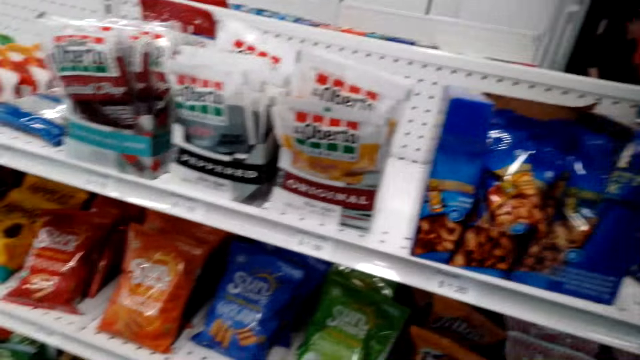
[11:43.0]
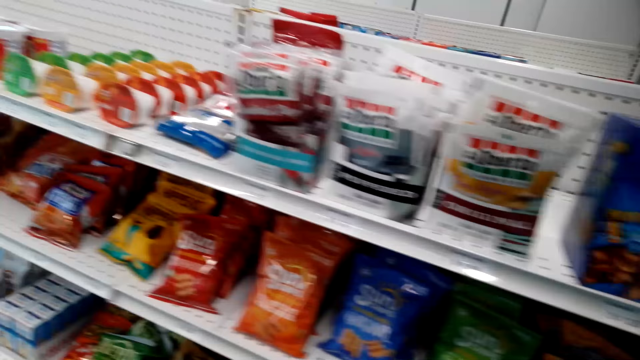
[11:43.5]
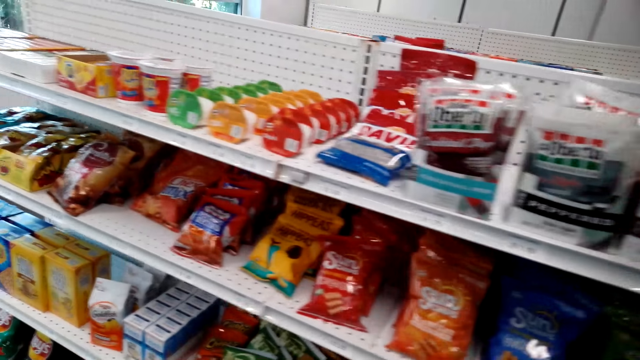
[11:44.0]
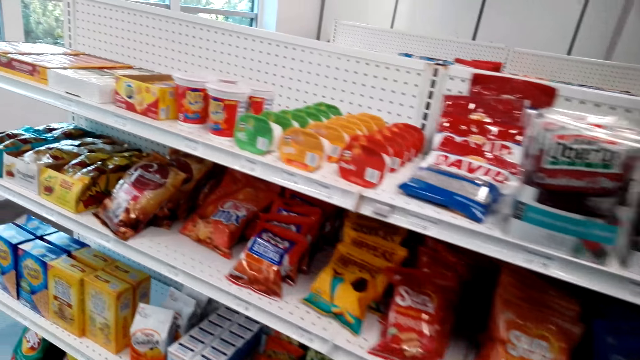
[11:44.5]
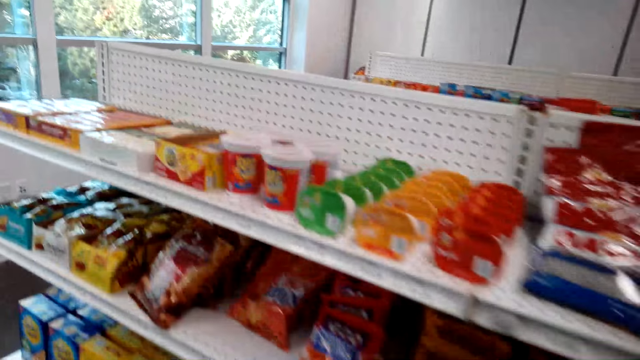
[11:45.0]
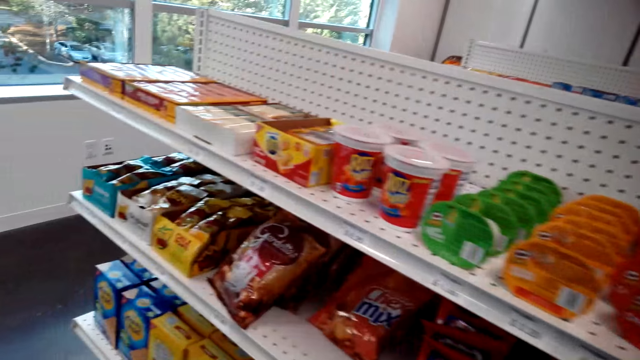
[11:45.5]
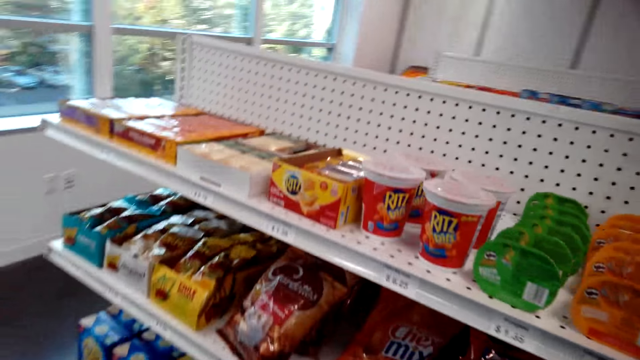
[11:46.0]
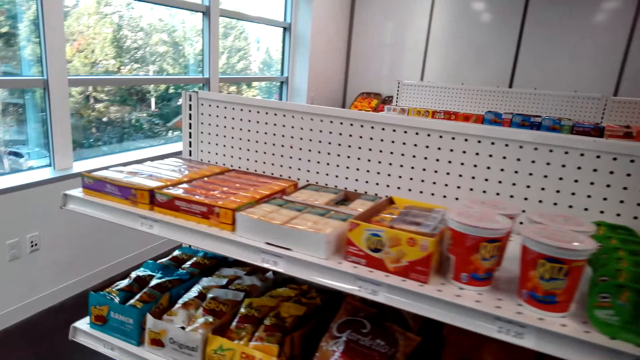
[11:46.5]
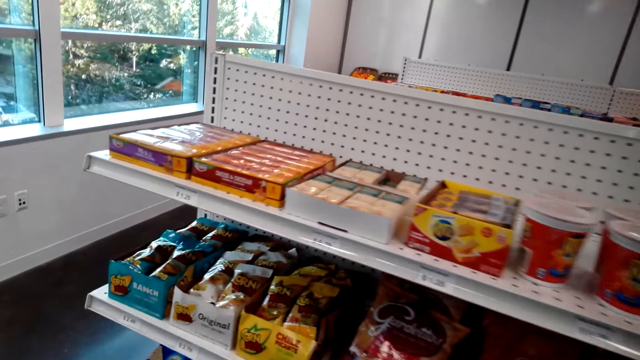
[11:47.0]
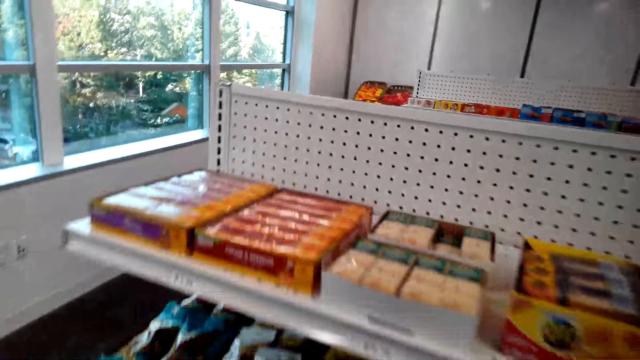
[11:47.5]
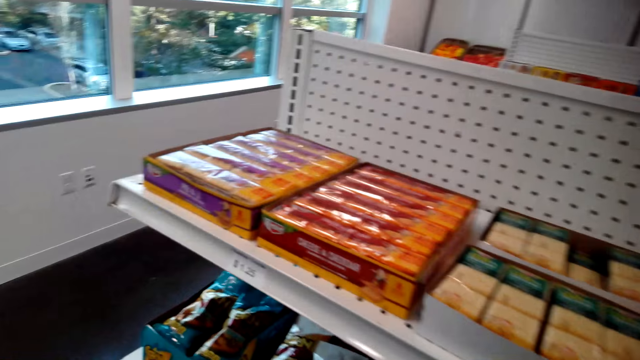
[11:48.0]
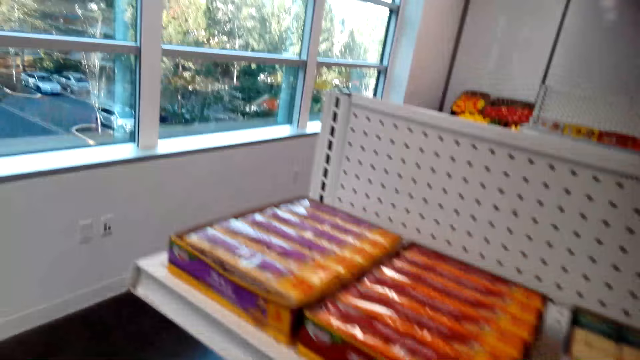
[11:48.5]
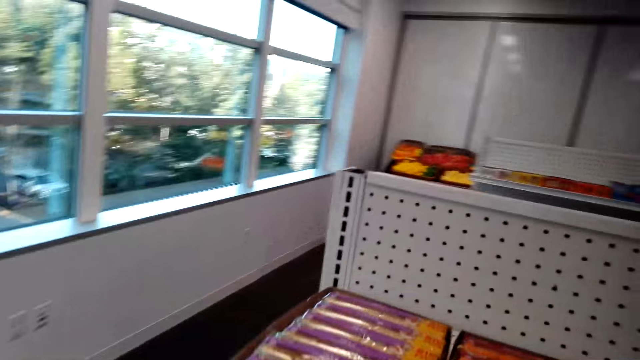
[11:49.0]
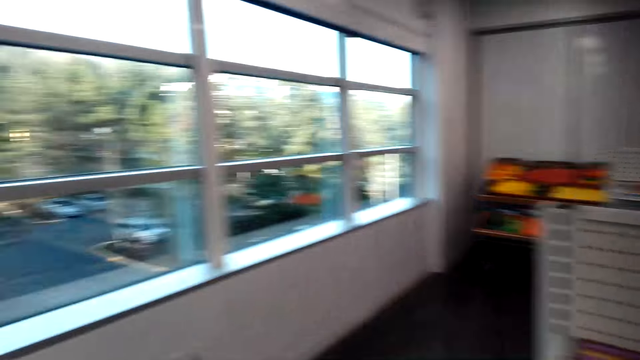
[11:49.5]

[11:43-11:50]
The camera wearer walks around.

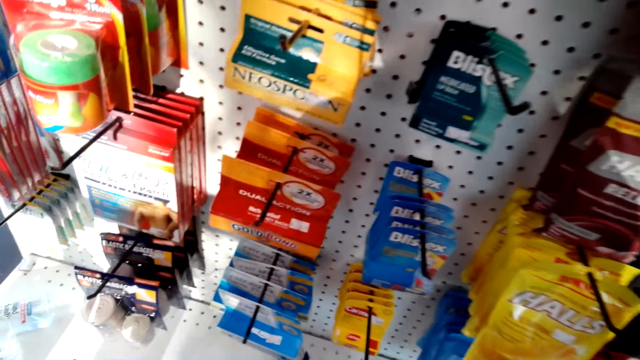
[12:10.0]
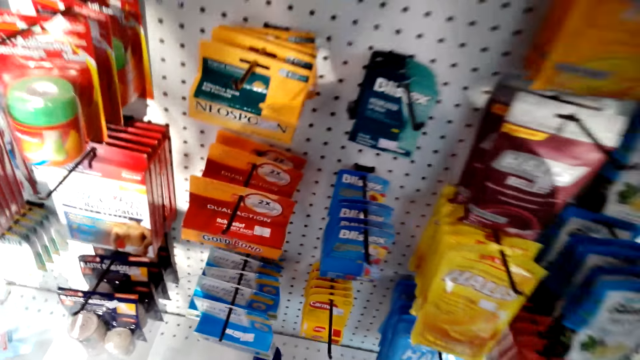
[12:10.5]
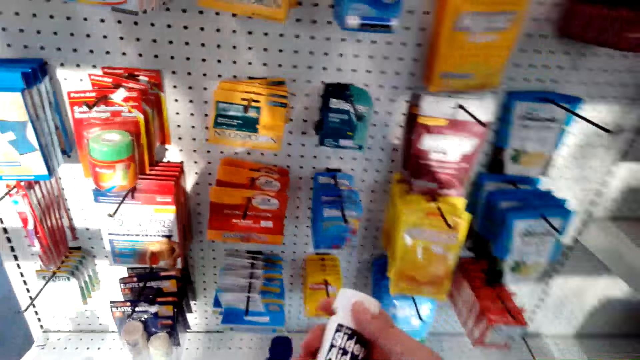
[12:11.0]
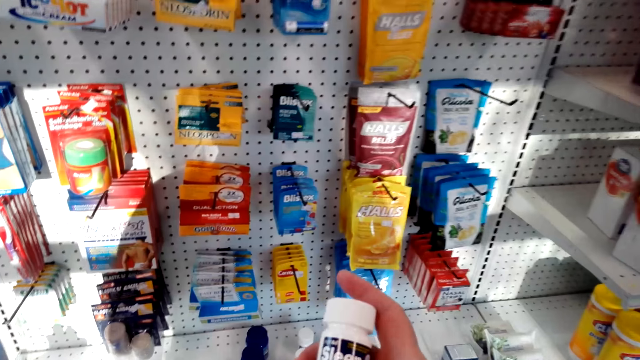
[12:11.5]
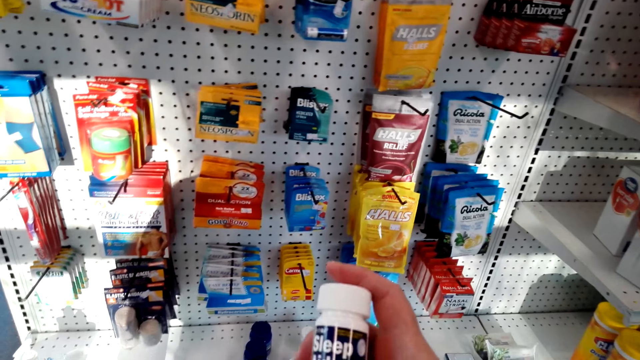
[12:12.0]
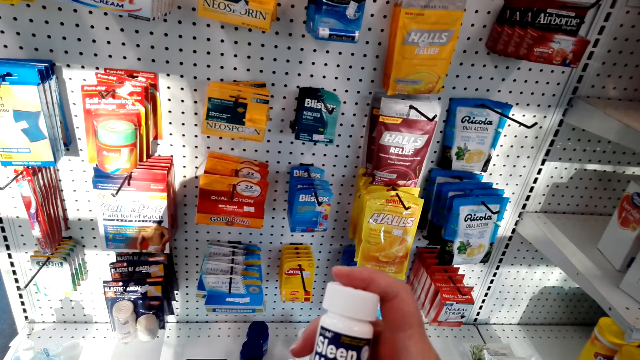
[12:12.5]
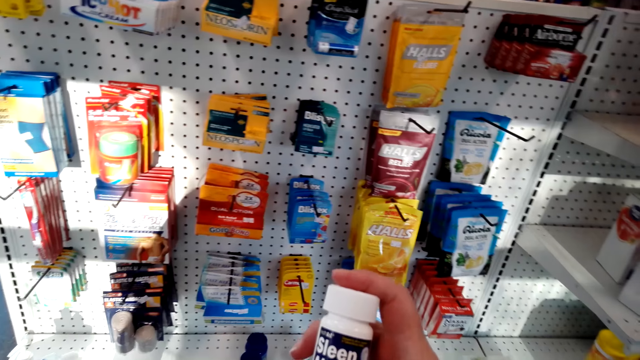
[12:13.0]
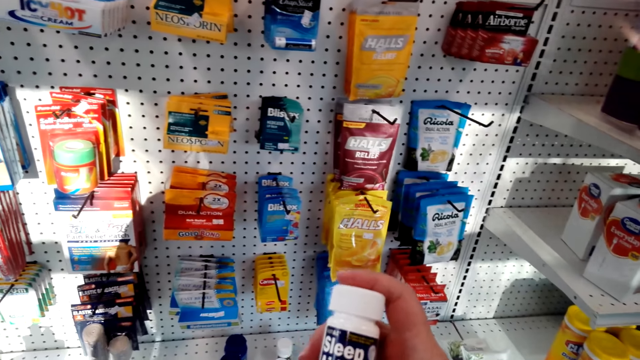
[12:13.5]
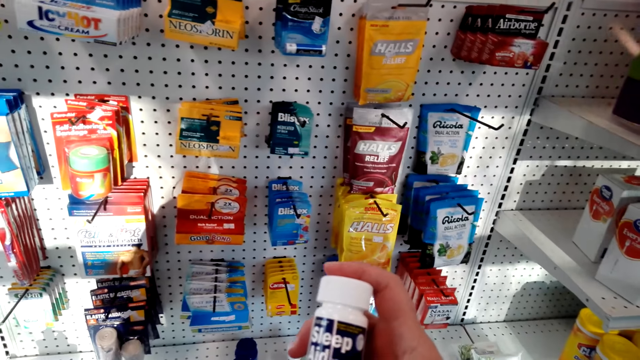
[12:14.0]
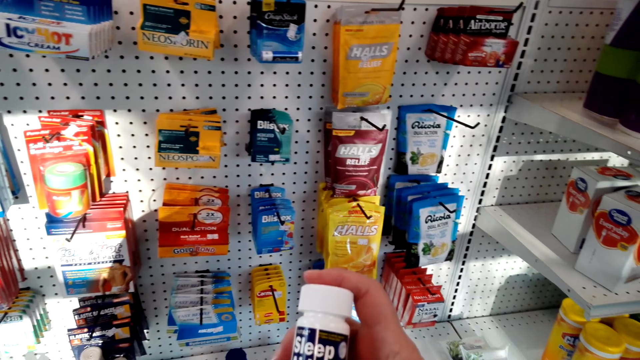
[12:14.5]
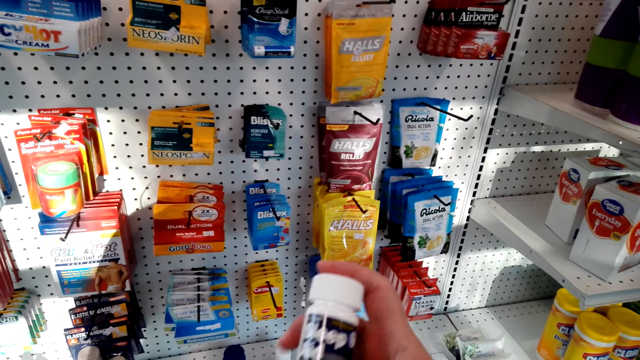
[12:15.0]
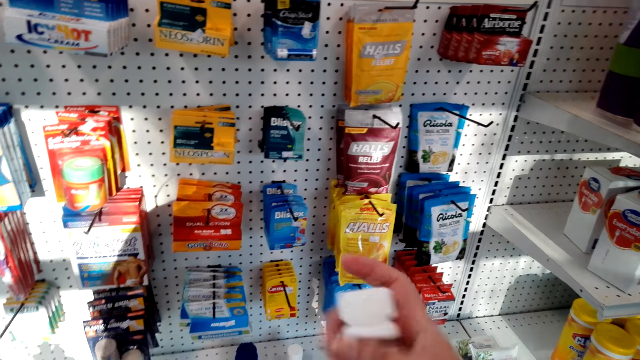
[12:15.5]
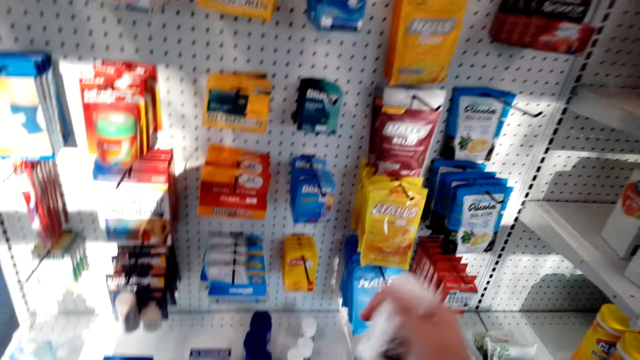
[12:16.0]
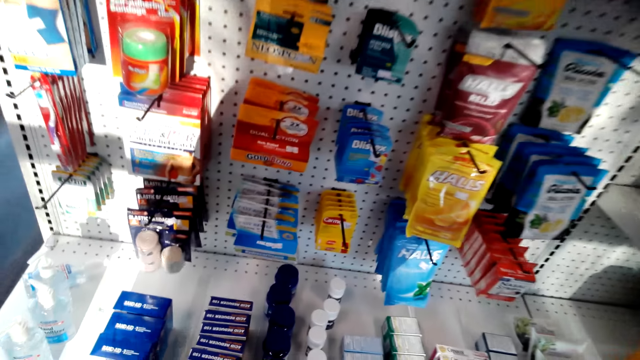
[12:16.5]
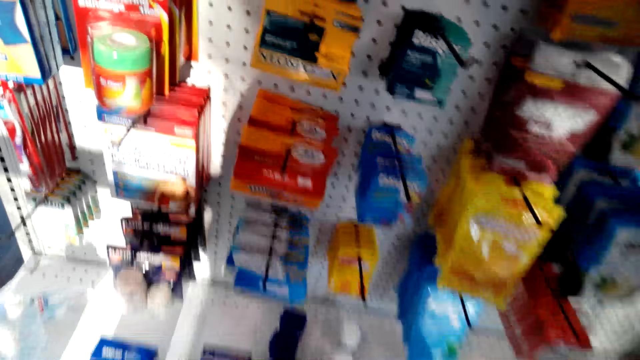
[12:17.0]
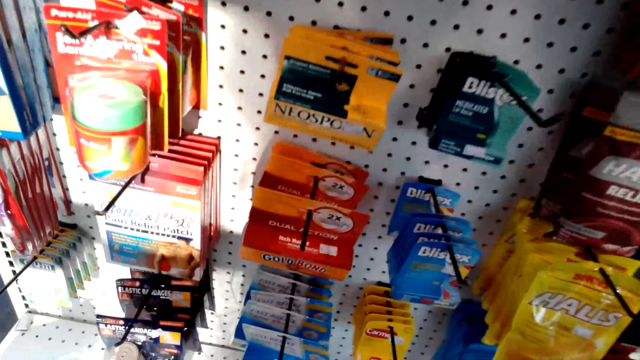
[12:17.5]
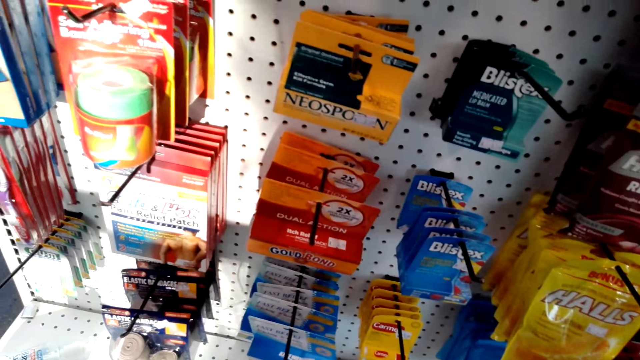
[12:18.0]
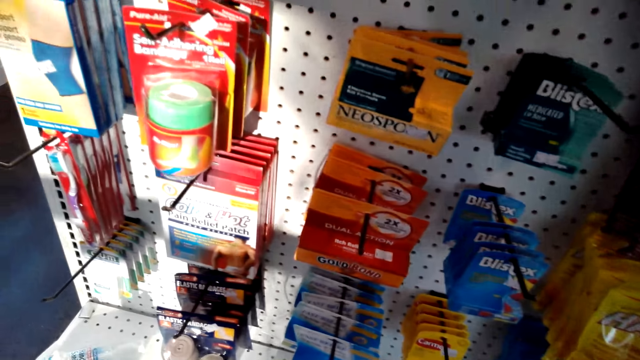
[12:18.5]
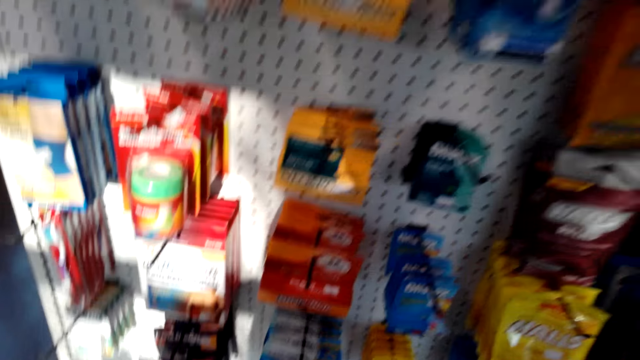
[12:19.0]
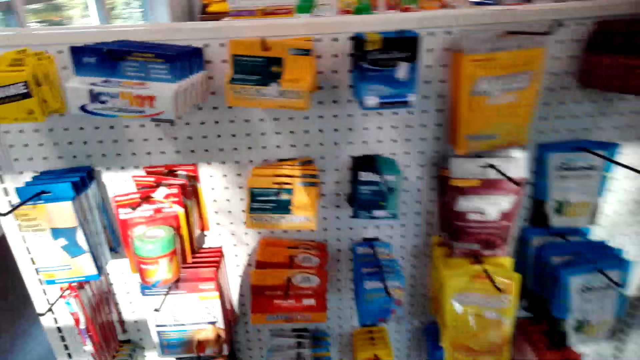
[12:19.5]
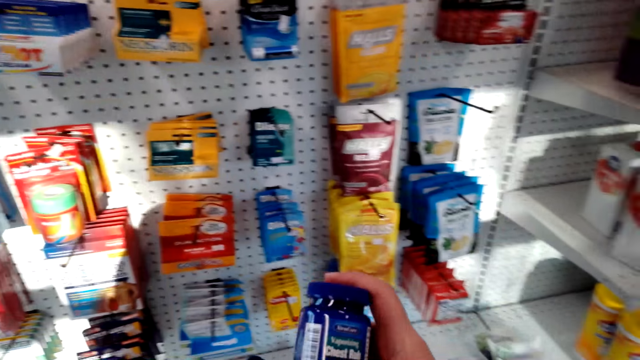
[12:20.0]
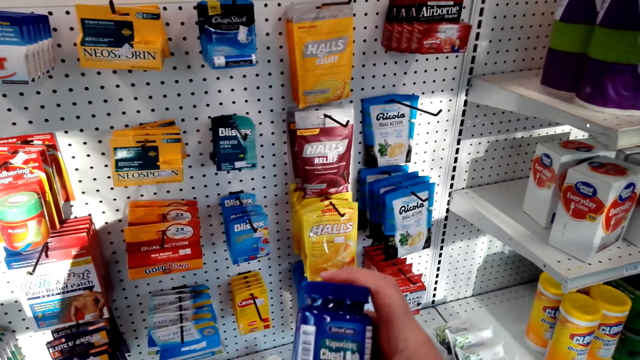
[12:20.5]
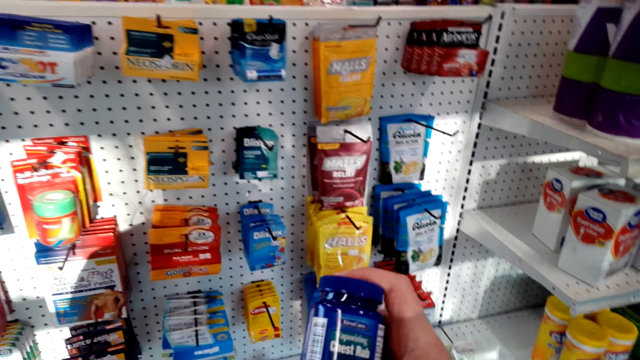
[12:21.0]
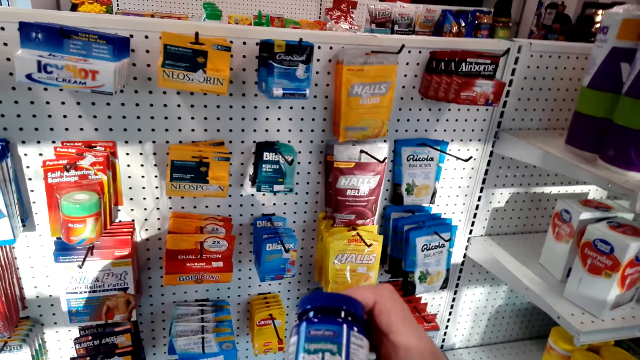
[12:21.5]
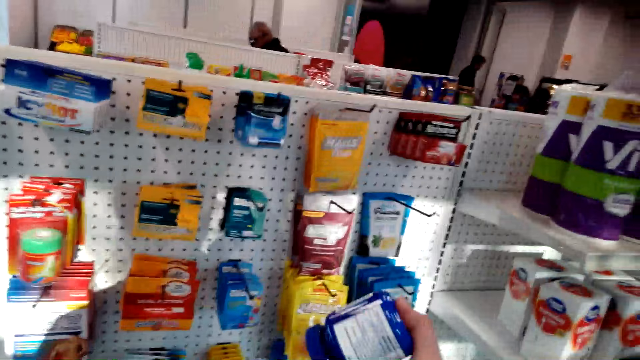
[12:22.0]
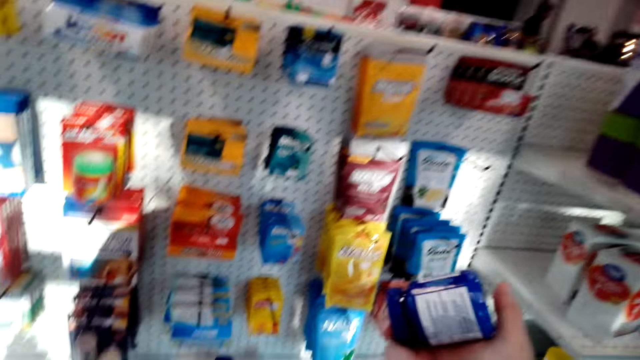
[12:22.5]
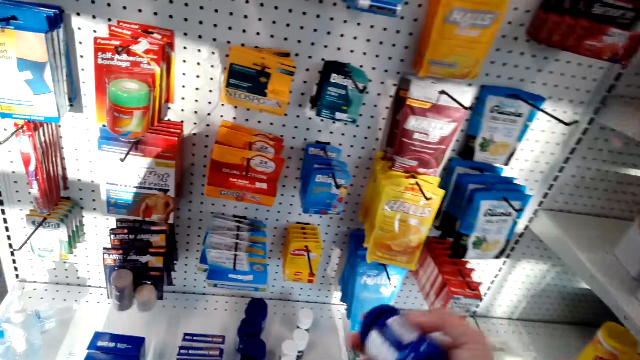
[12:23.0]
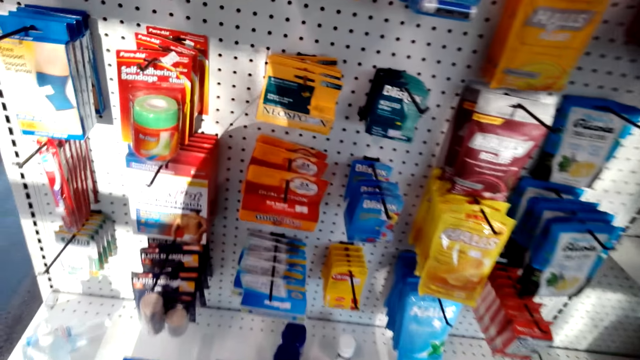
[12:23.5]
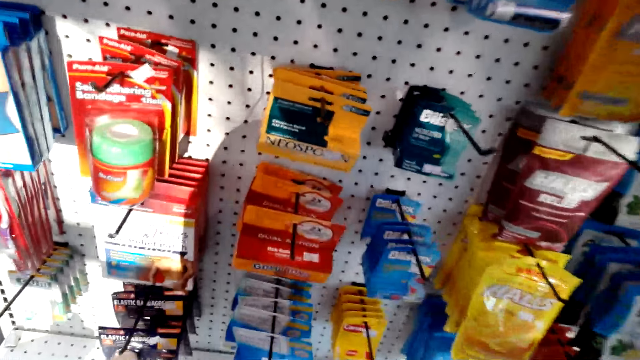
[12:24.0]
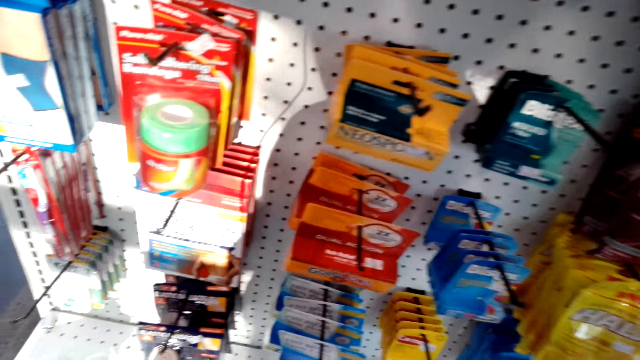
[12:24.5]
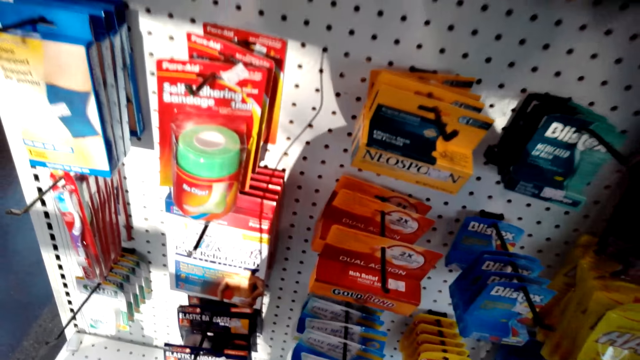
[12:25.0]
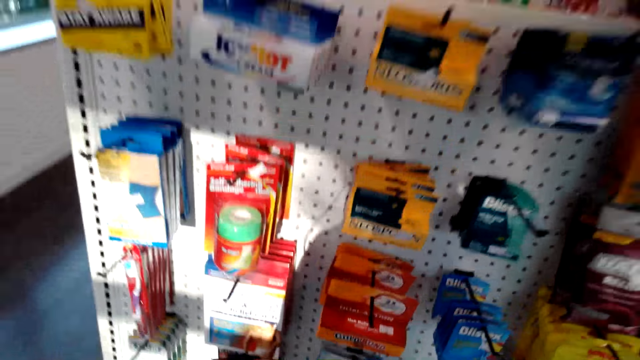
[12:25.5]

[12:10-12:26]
The camera wearer picks a product. They place something down. They look around. They pick a product. They hold something. They bend down.
